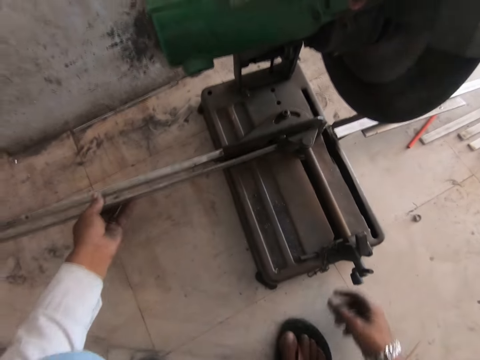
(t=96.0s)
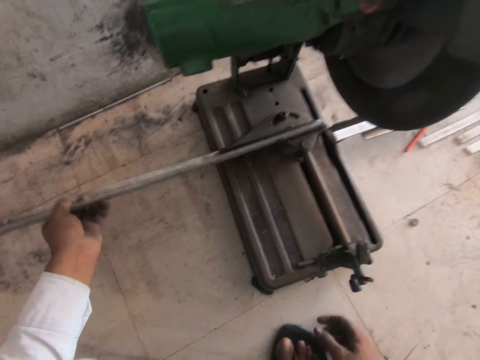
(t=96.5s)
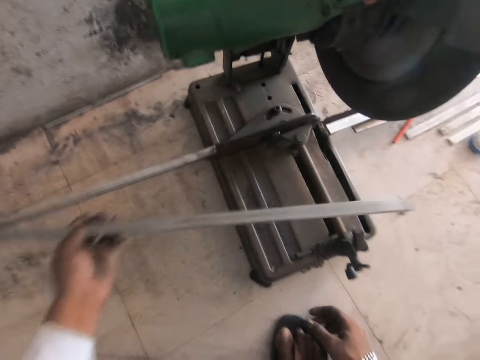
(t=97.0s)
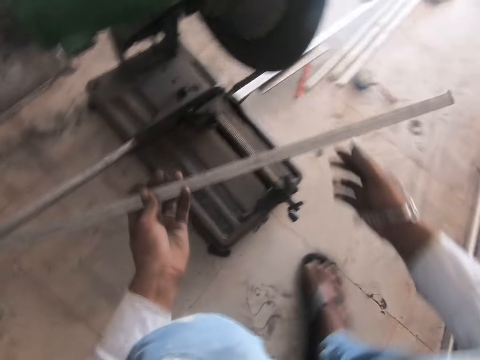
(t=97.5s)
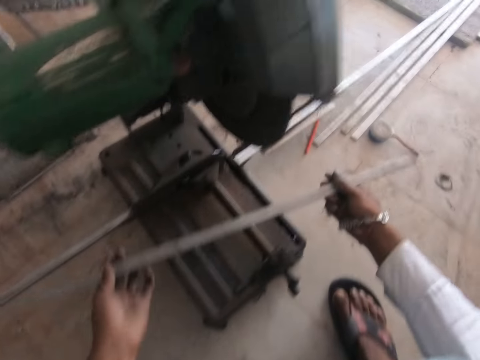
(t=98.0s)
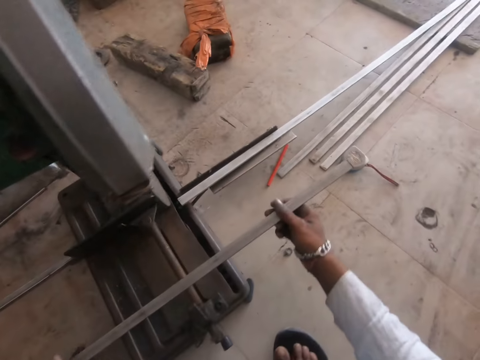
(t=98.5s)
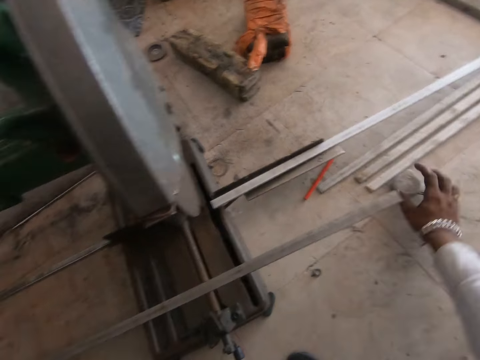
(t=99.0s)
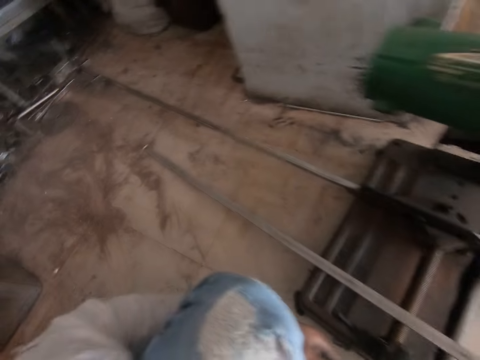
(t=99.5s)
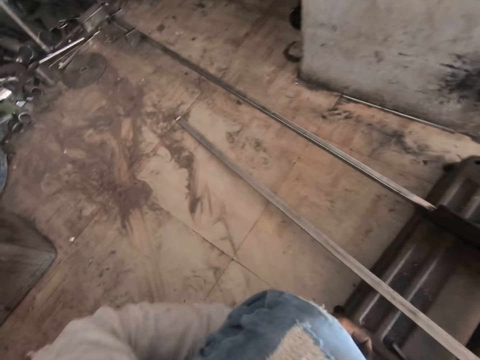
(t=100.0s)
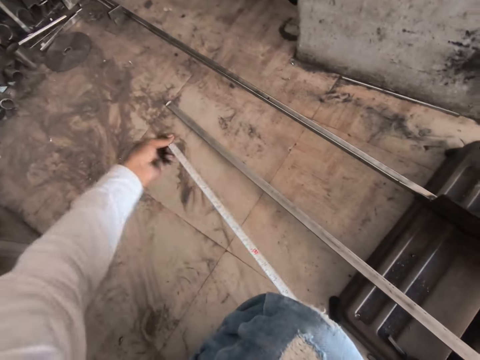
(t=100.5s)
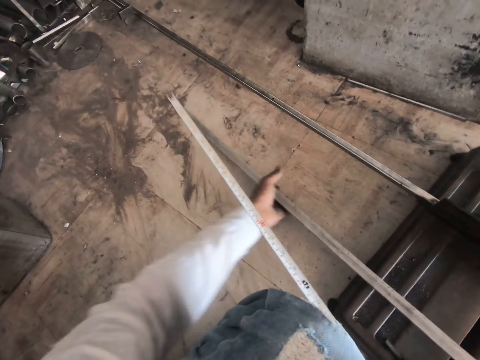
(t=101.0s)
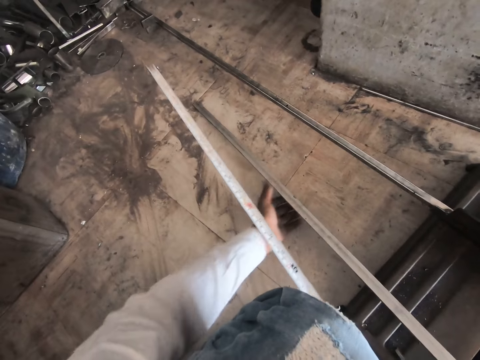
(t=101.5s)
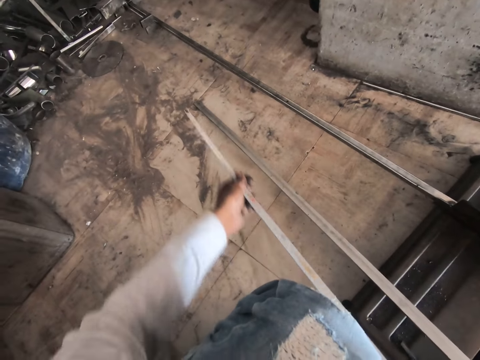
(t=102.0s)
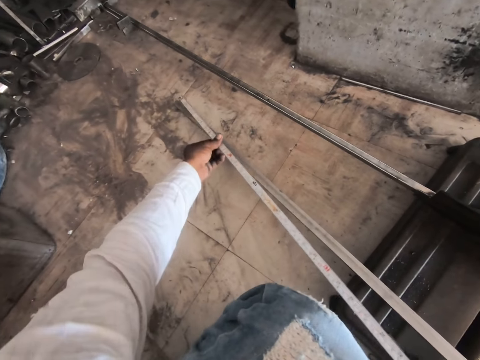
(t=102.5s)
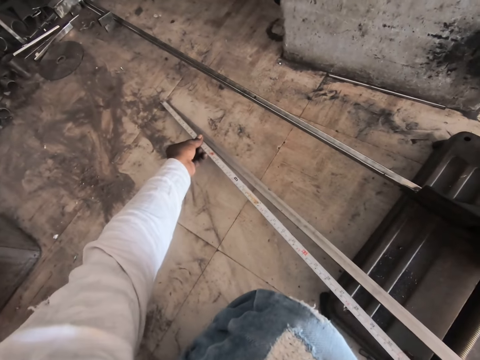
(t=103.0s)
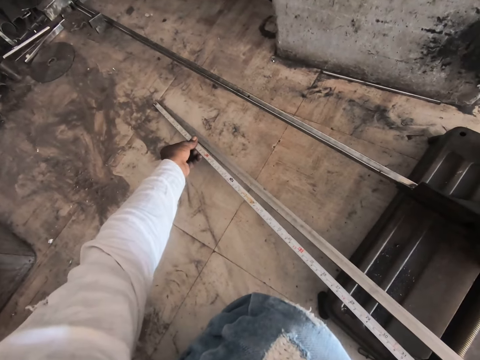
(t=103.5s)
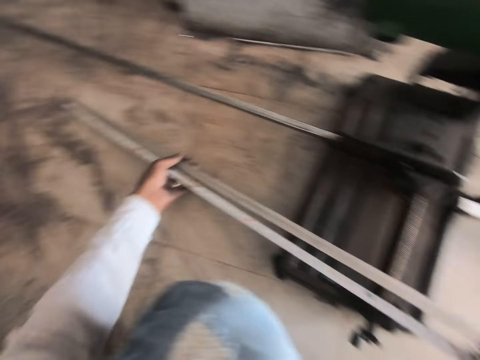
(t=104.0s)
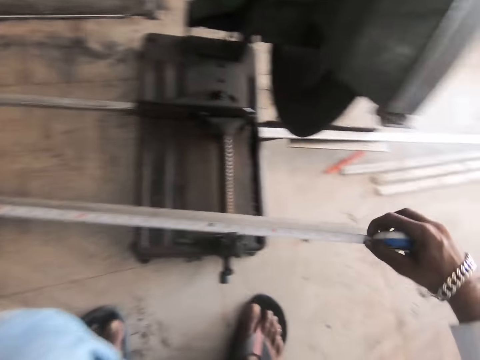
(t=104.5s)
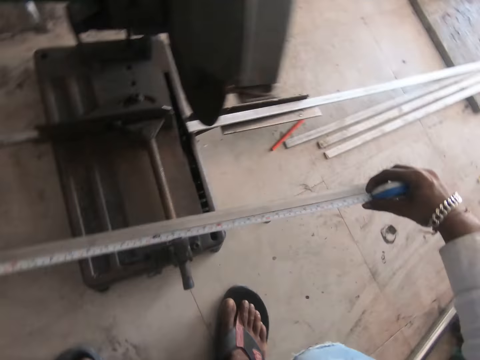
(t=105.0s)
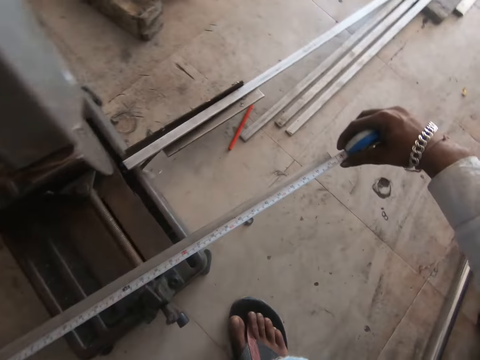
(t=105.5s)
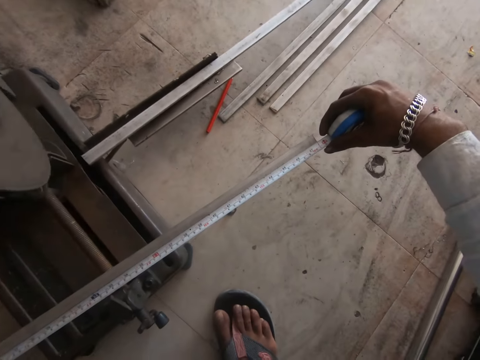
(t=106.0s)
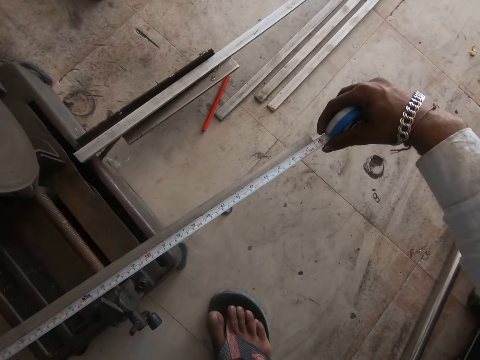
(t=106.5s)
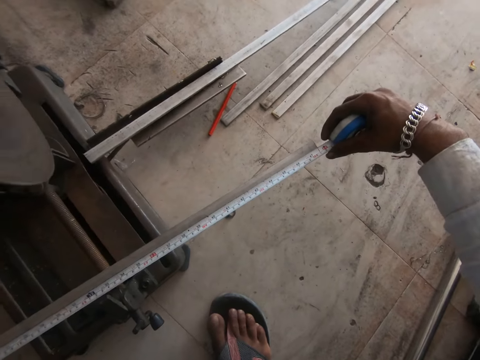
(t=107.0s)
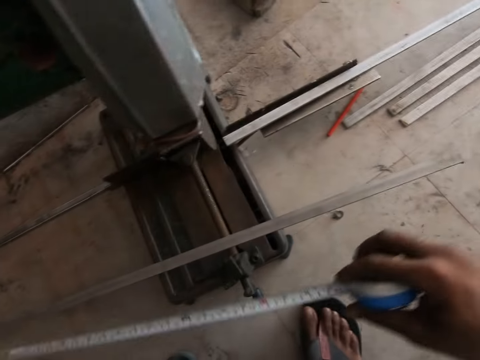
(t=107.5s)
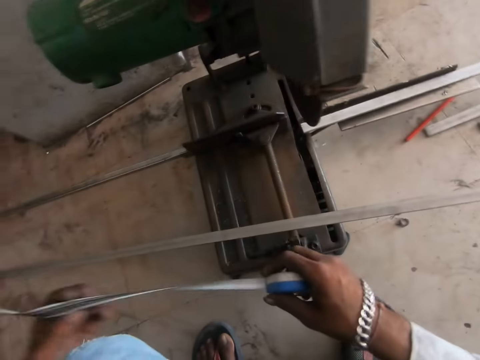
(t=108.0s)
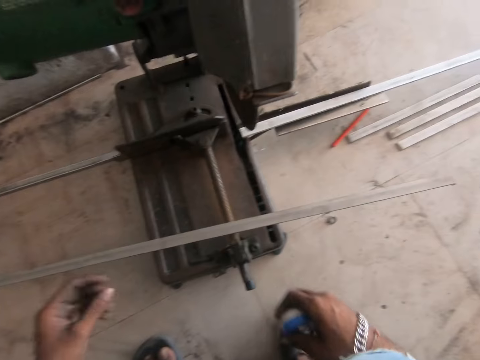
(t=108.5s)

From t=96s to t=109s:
The camera wearer opens the machine. They remove the steel metal. They look around. They pull the tape measure. They adjust the tape measure. They measure the metal.

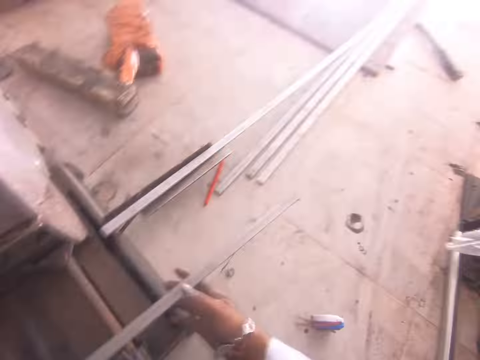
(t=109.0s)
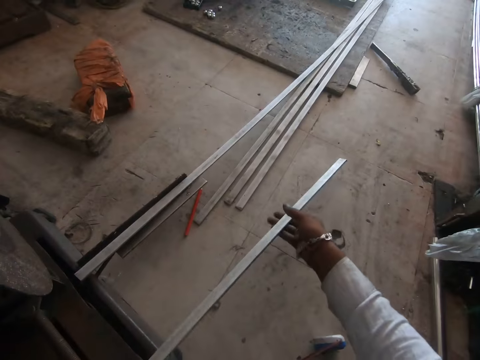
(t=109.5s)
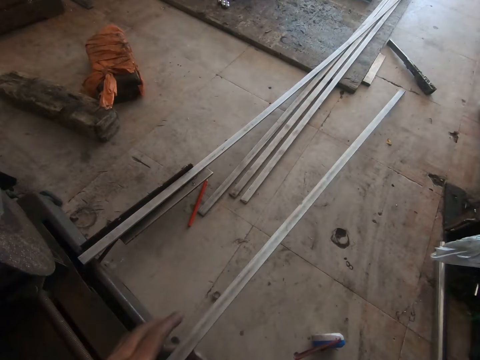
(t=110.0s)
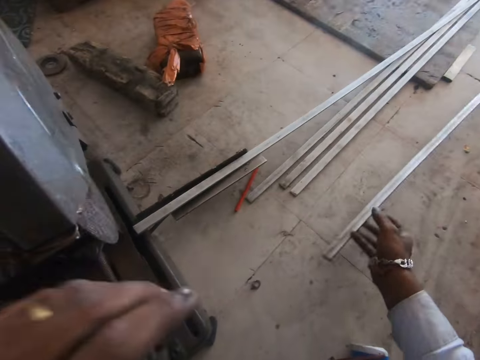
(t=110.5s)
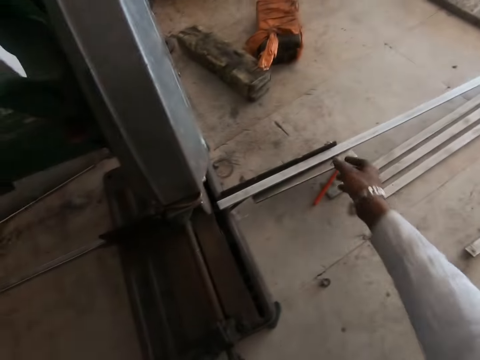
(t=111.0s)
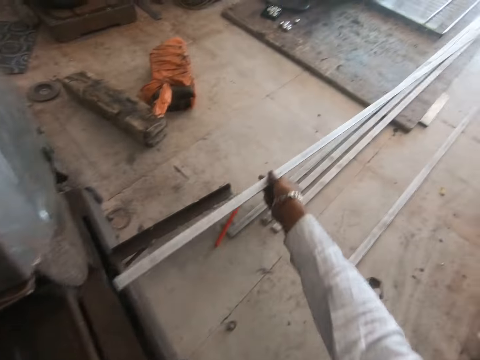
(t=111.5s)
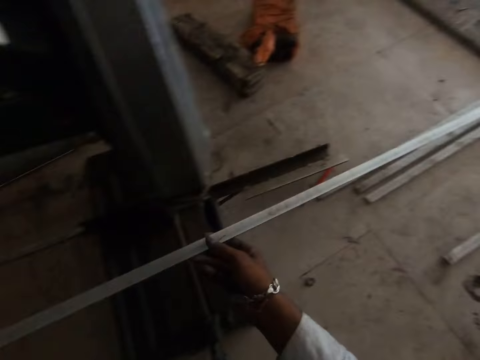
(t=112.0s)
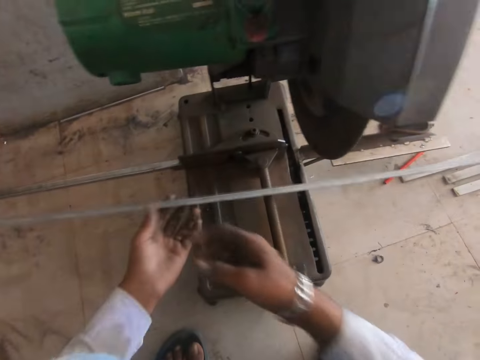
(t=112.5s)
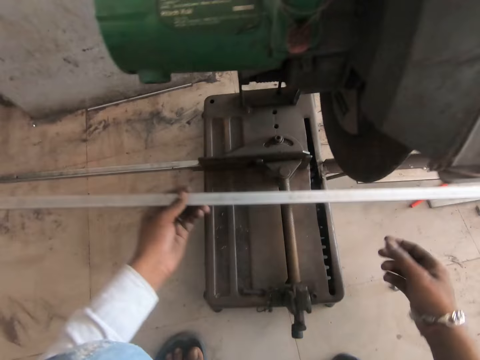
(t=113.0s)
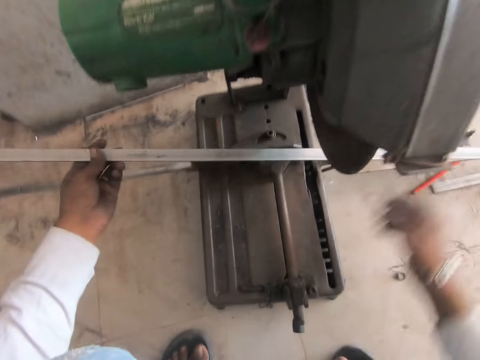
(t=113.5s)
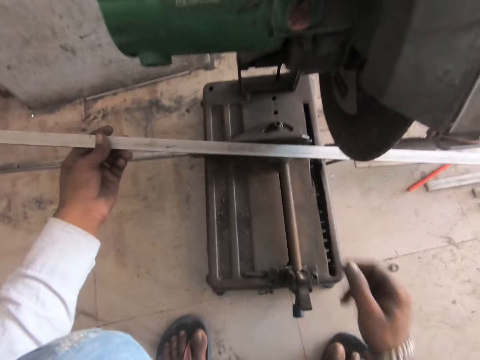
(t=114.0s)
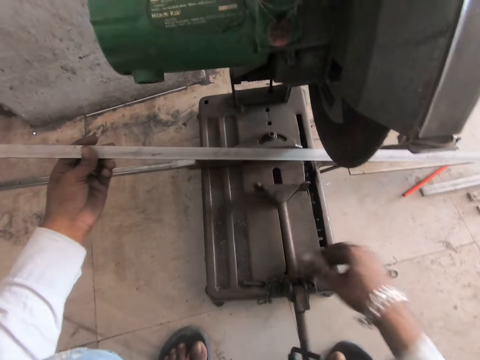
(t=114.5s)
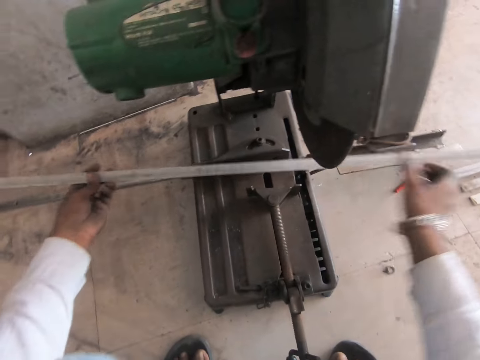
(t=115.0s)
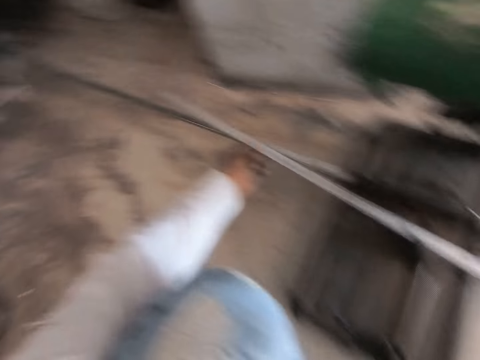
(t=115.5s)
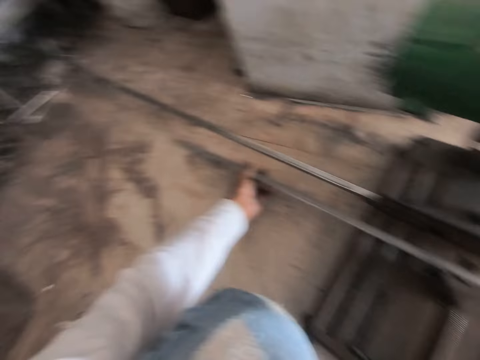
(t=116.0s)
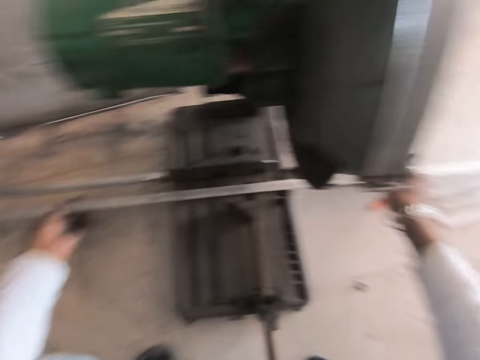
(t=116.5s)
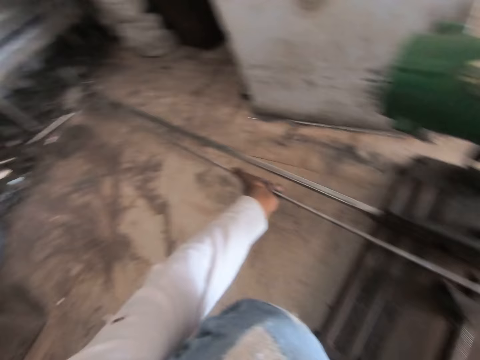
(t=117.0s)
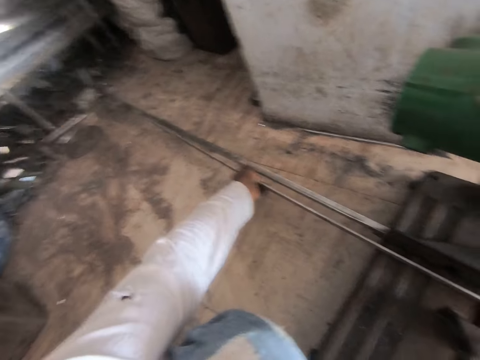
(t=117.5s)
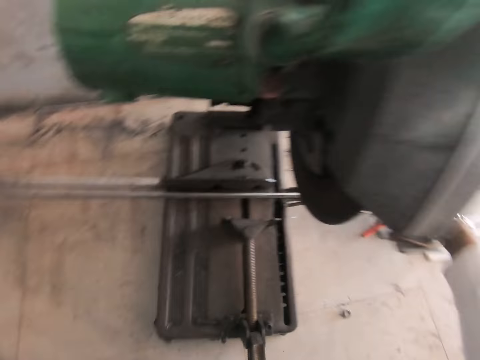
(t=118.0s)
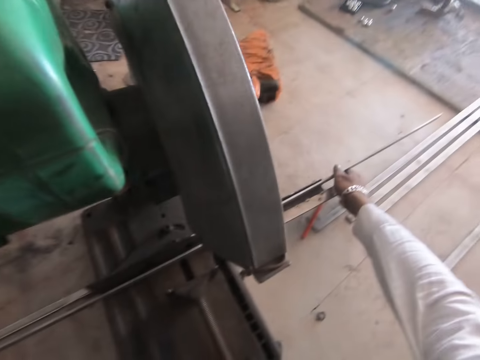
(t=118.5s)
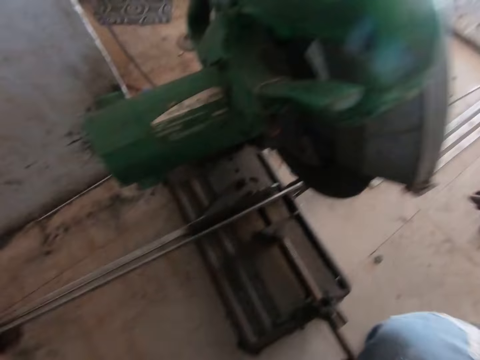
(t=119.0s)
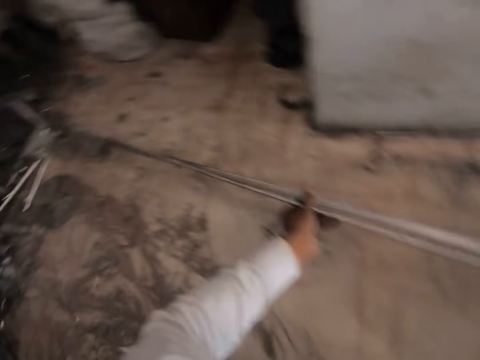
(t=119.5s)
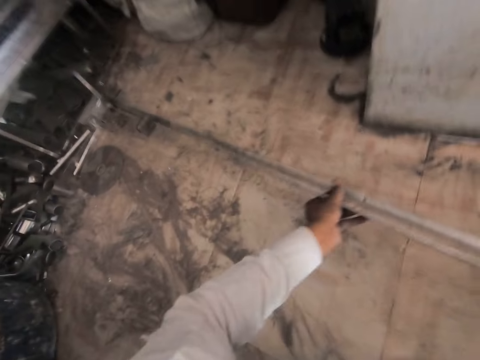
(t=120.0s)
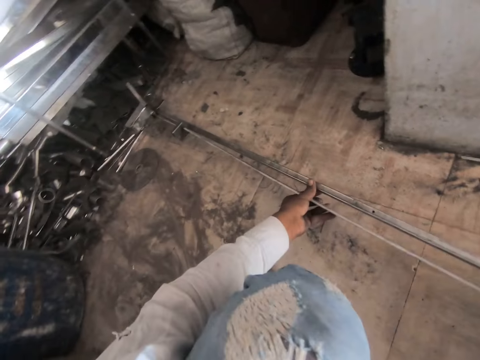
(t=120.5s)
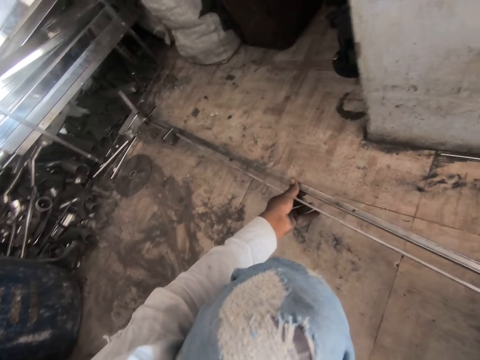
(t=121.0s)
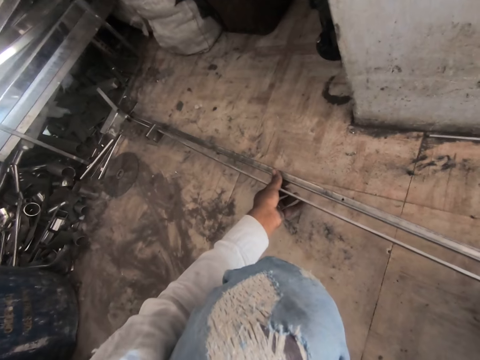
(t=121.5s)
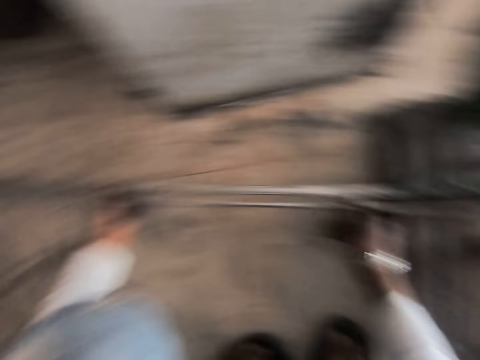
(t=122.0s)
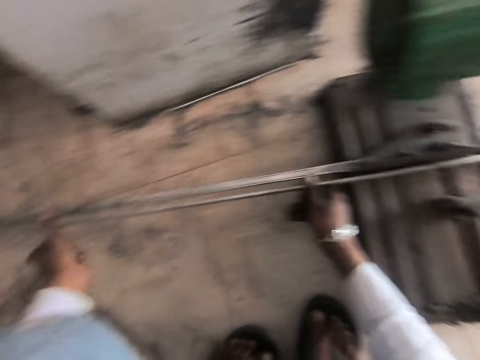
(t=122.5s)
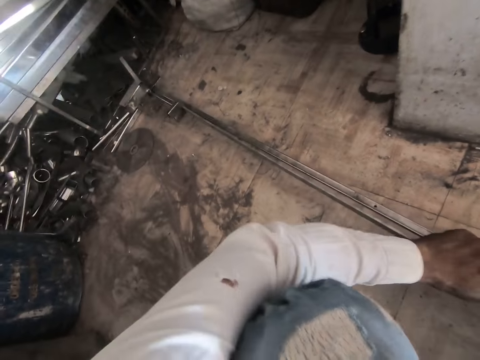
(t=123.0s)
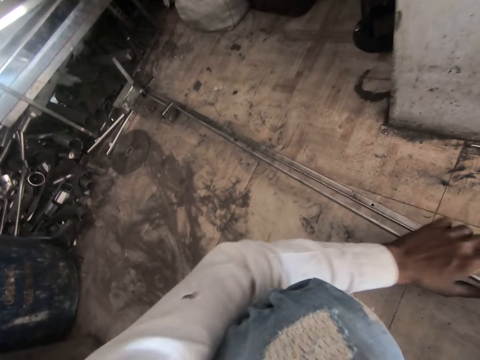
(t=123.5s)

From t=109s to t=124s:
The camera wearer drops the tape measure. They place the steel metal on the floor. They measure the metal. They pull the steel metal. They adjust the steel cutter machine. They pull the steel metal. They place the metal on the steel cutter machine.
